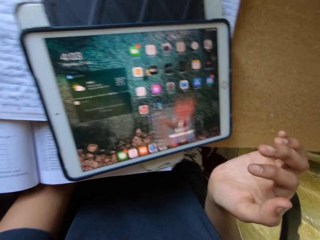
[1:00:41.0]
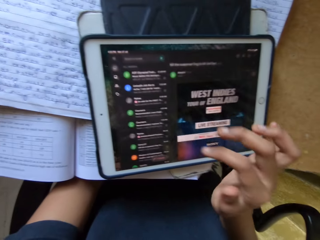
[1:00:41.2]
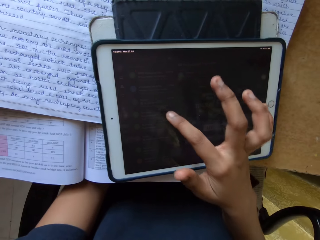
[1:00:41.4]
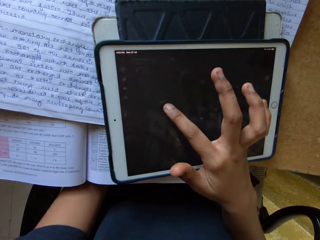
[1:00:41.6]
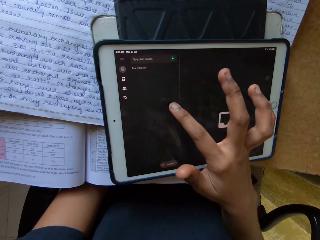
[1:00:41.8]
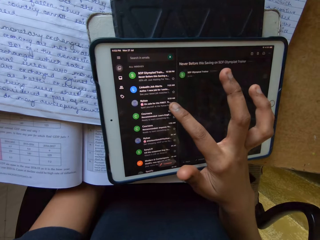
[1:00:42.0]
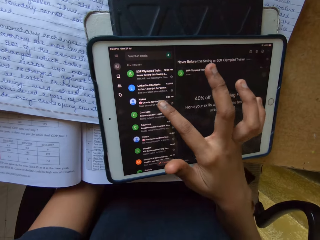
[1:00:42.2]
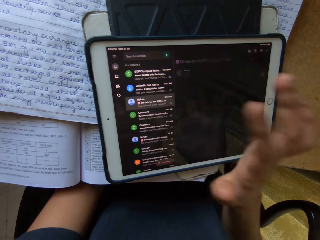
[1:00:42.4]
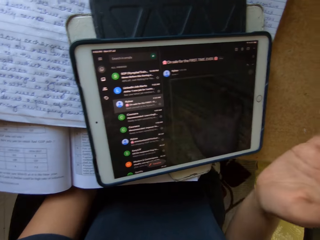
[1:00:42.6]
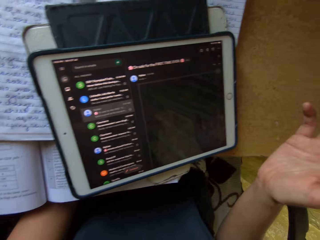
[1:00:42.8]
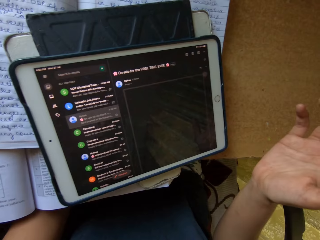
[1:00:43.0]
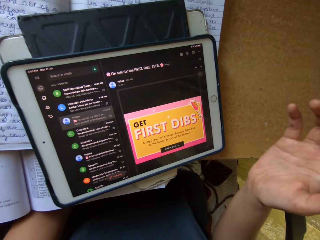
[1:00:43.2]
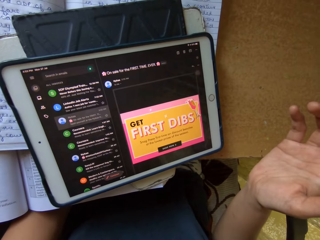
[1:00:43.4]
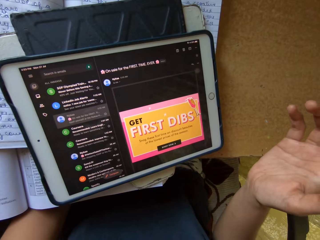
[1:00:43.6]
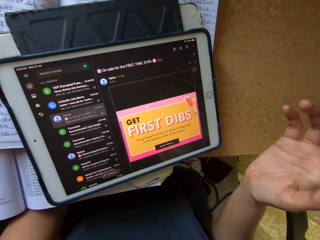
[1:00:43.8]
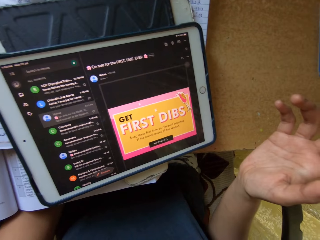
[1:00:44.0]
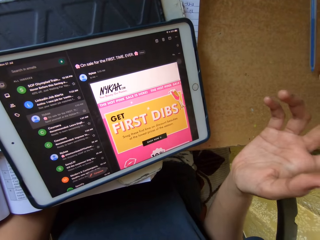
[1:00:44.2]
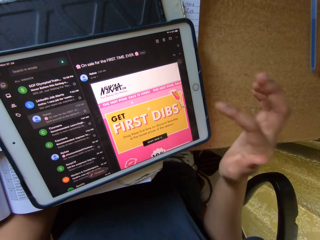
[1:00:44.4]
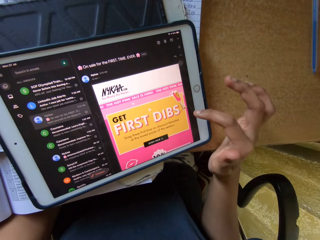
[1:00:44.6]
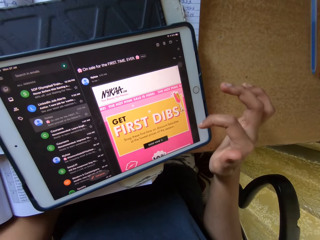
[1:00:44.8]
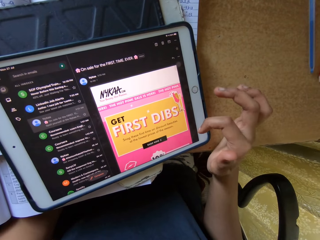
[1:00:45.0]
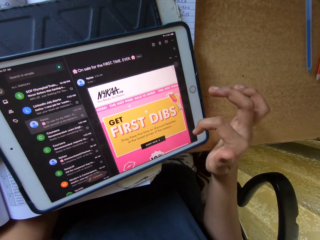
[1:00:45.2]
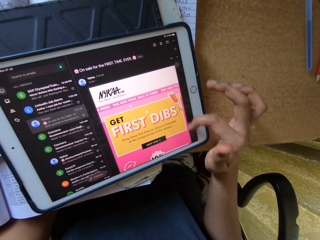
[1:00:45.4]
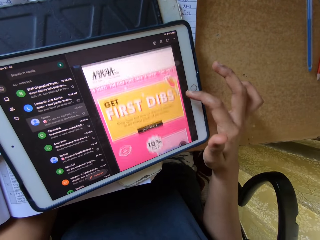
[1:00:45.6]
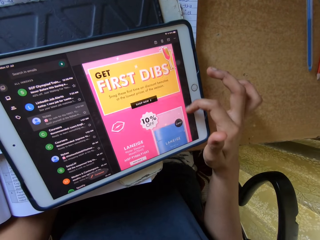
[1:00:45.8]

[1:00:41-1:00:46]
The camera wearer uses a phone.

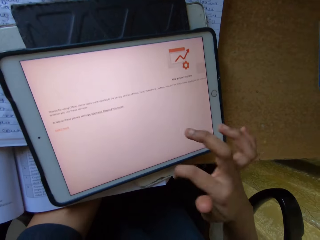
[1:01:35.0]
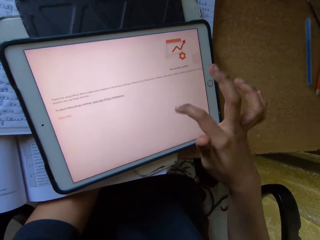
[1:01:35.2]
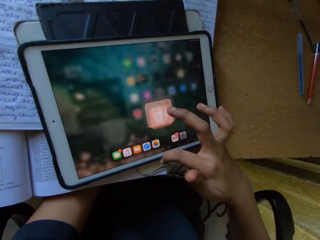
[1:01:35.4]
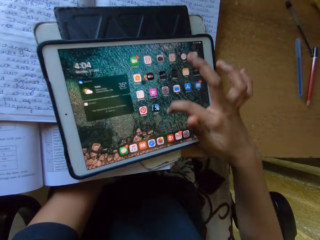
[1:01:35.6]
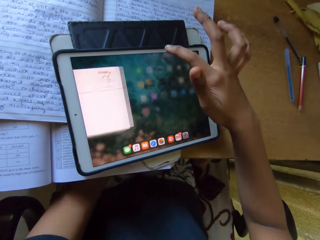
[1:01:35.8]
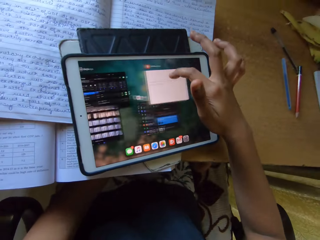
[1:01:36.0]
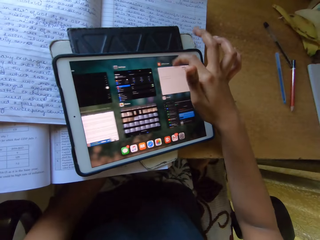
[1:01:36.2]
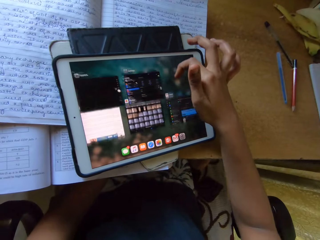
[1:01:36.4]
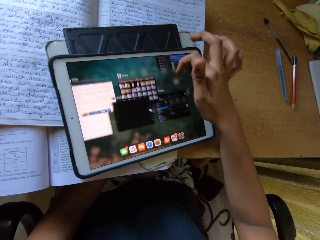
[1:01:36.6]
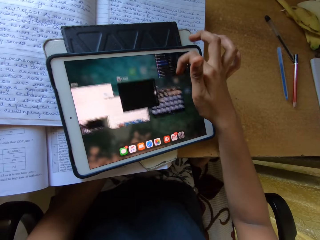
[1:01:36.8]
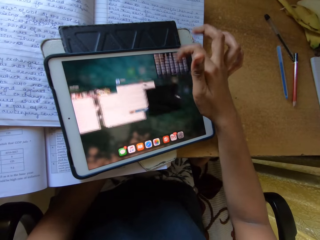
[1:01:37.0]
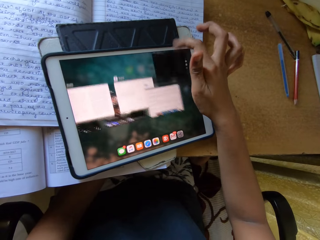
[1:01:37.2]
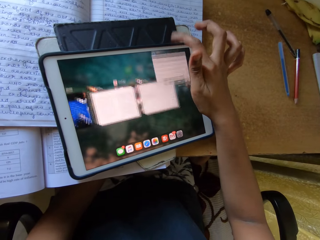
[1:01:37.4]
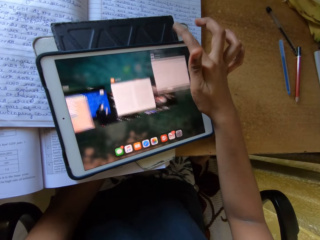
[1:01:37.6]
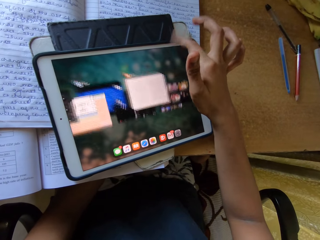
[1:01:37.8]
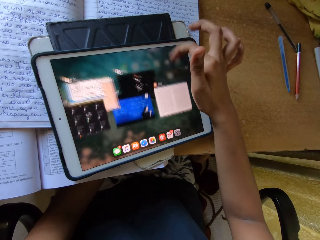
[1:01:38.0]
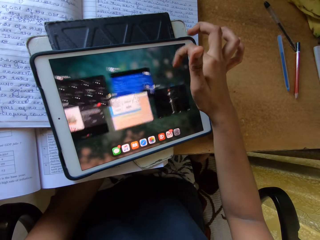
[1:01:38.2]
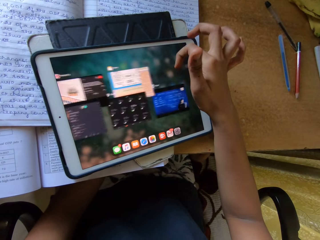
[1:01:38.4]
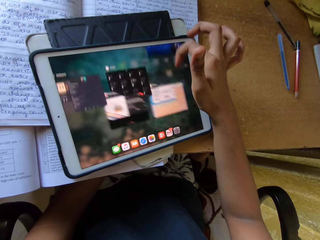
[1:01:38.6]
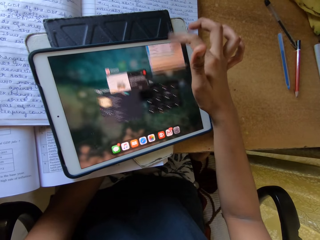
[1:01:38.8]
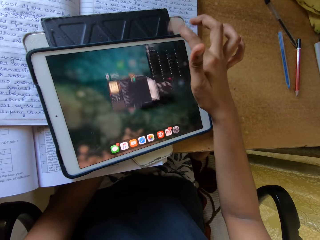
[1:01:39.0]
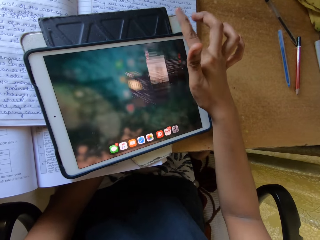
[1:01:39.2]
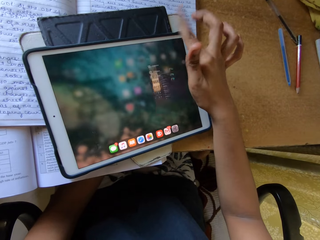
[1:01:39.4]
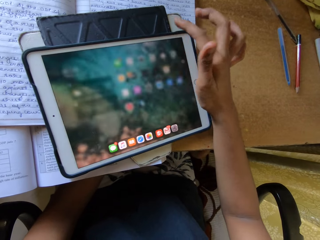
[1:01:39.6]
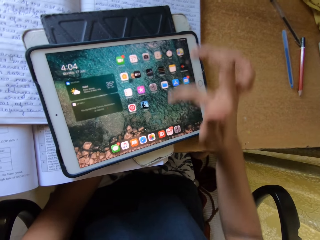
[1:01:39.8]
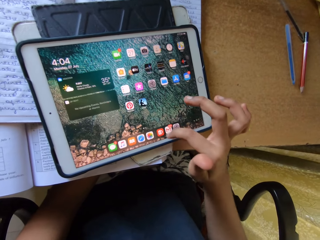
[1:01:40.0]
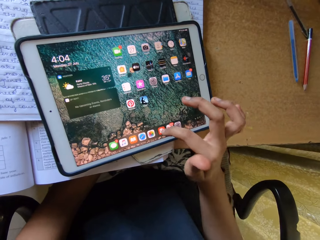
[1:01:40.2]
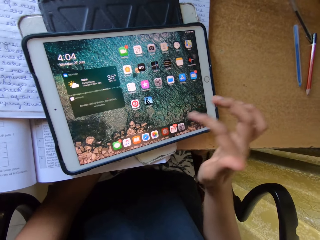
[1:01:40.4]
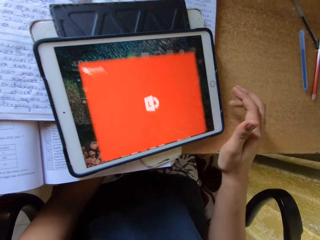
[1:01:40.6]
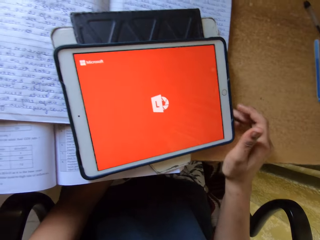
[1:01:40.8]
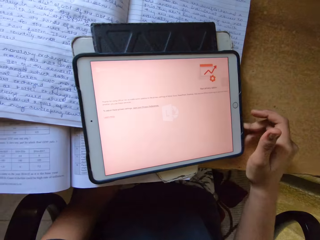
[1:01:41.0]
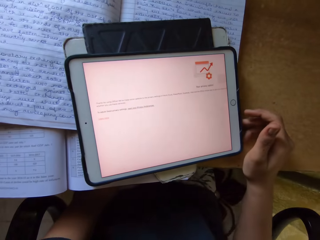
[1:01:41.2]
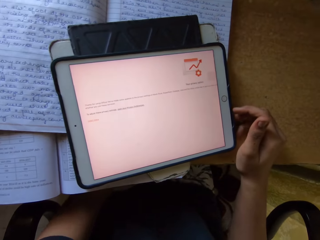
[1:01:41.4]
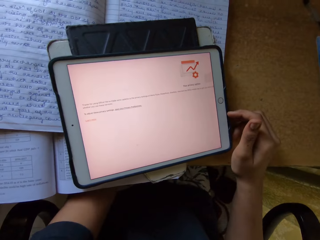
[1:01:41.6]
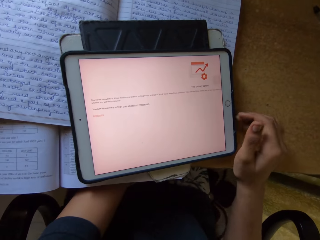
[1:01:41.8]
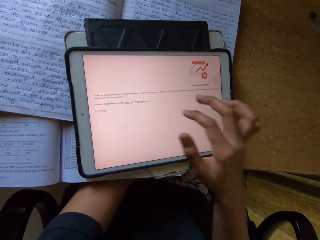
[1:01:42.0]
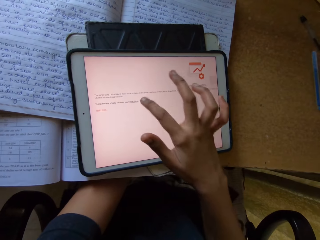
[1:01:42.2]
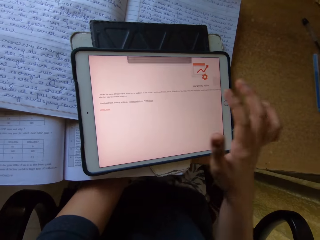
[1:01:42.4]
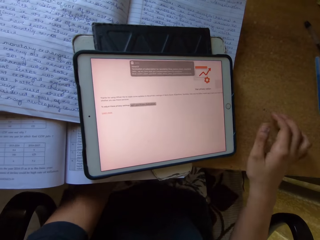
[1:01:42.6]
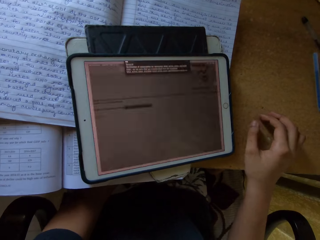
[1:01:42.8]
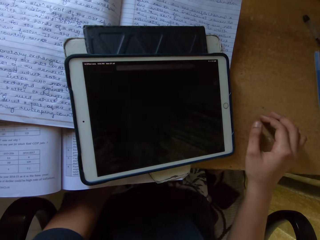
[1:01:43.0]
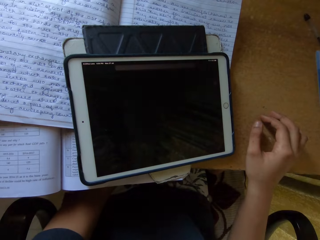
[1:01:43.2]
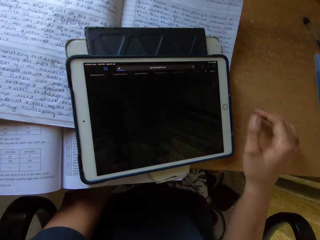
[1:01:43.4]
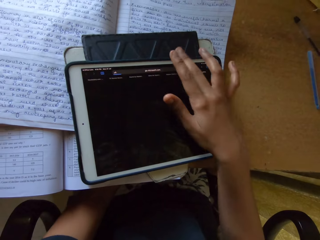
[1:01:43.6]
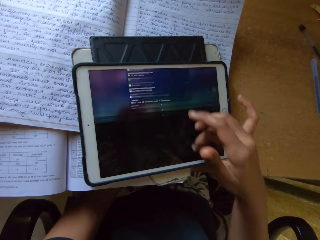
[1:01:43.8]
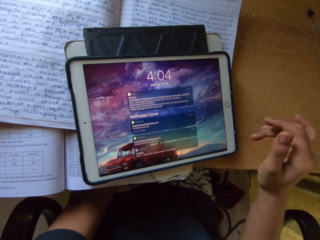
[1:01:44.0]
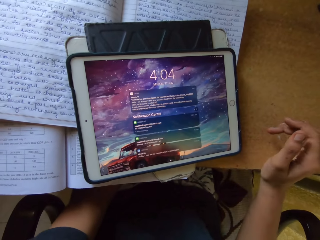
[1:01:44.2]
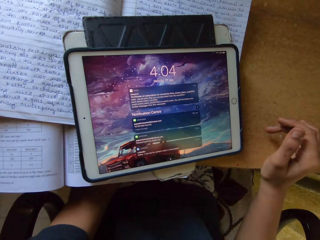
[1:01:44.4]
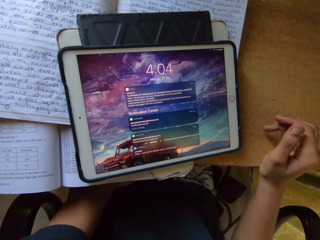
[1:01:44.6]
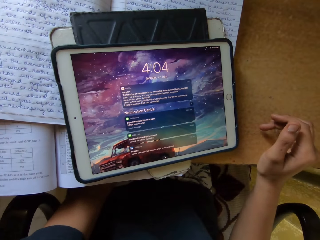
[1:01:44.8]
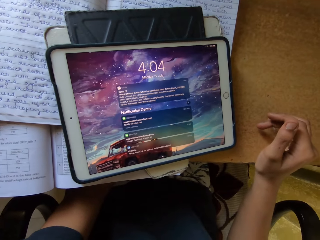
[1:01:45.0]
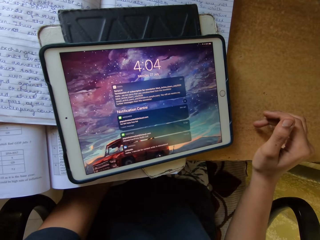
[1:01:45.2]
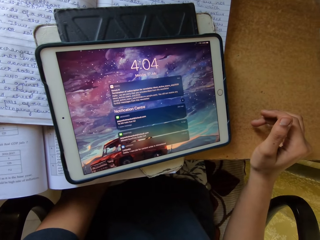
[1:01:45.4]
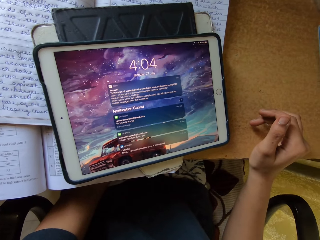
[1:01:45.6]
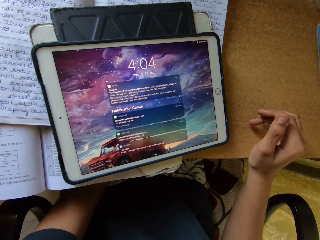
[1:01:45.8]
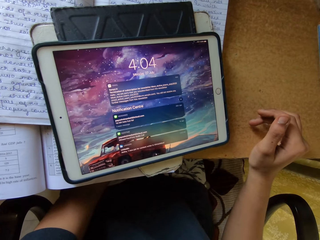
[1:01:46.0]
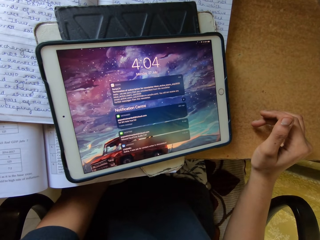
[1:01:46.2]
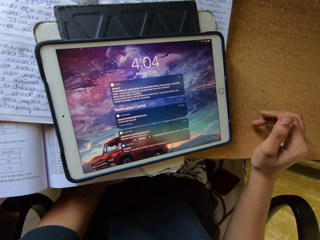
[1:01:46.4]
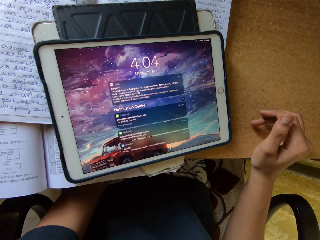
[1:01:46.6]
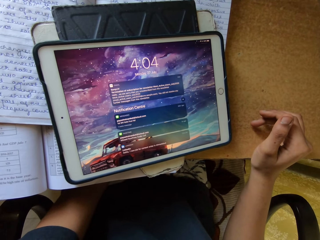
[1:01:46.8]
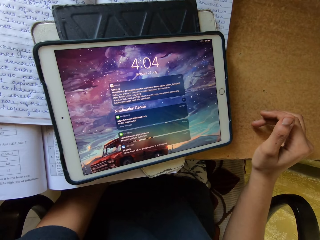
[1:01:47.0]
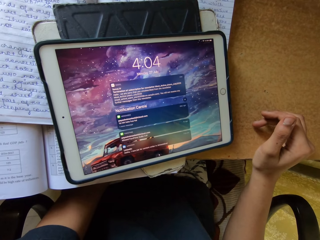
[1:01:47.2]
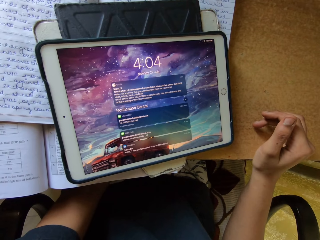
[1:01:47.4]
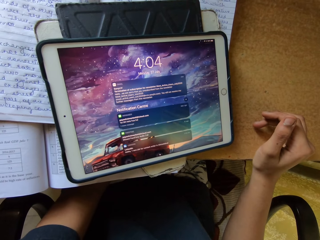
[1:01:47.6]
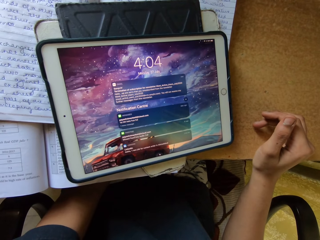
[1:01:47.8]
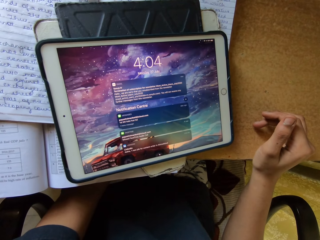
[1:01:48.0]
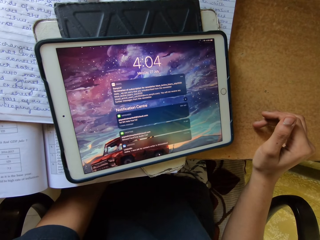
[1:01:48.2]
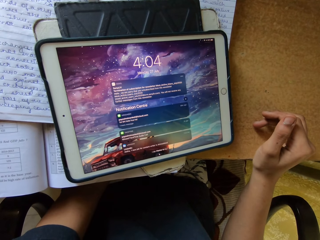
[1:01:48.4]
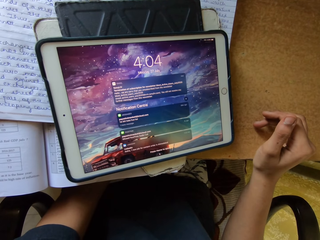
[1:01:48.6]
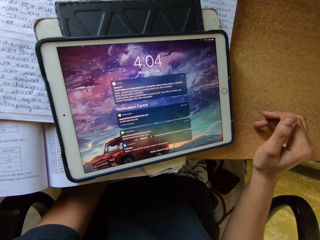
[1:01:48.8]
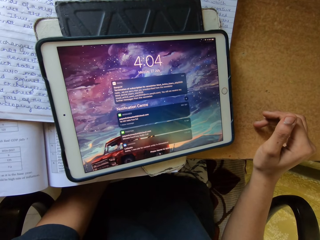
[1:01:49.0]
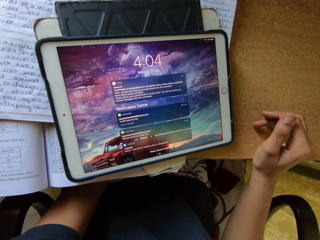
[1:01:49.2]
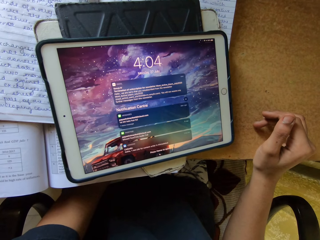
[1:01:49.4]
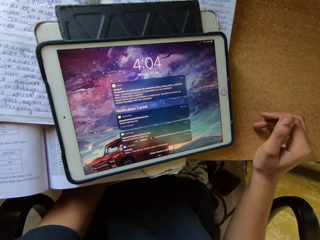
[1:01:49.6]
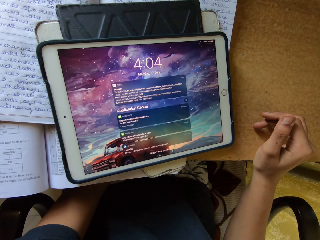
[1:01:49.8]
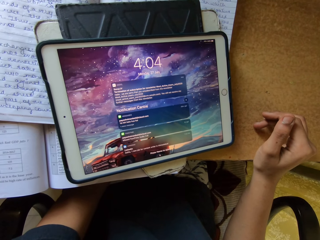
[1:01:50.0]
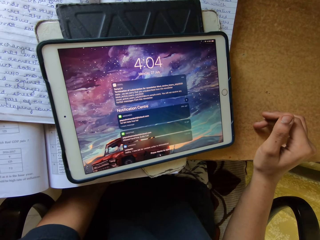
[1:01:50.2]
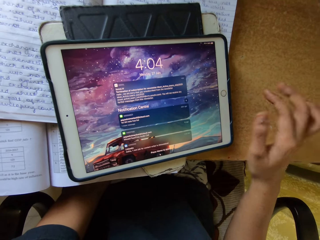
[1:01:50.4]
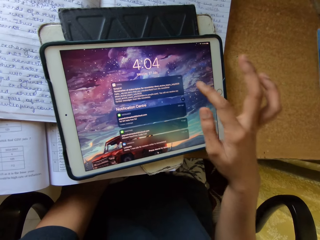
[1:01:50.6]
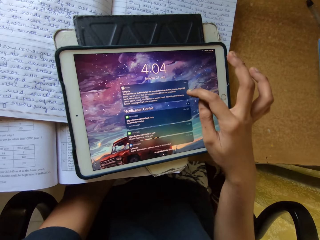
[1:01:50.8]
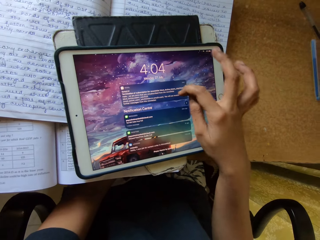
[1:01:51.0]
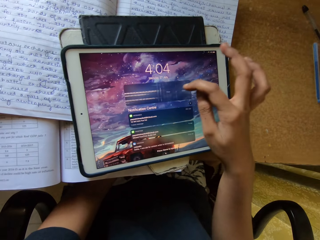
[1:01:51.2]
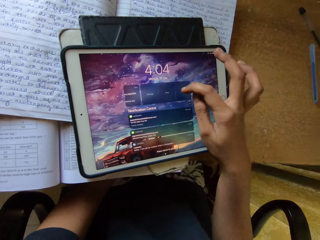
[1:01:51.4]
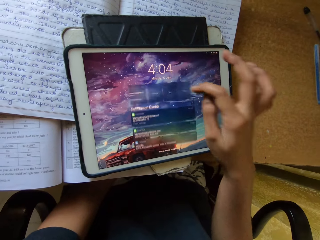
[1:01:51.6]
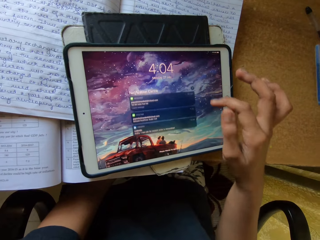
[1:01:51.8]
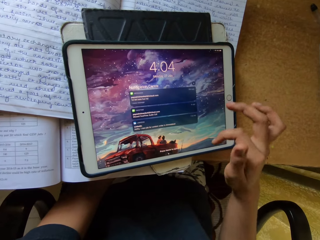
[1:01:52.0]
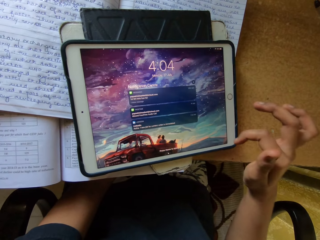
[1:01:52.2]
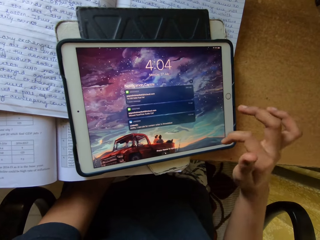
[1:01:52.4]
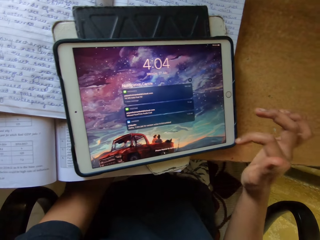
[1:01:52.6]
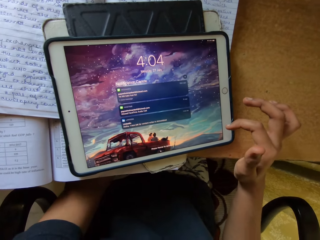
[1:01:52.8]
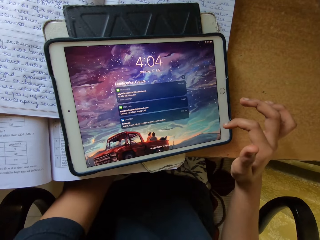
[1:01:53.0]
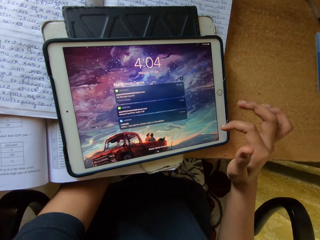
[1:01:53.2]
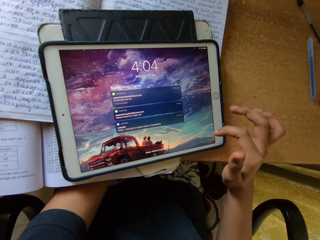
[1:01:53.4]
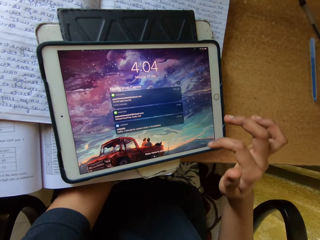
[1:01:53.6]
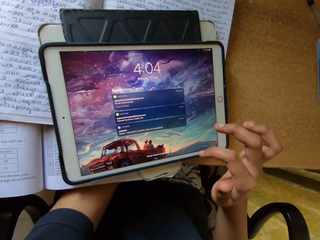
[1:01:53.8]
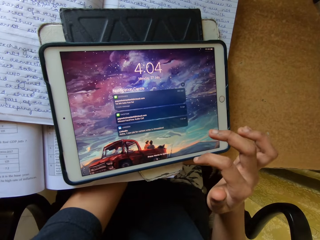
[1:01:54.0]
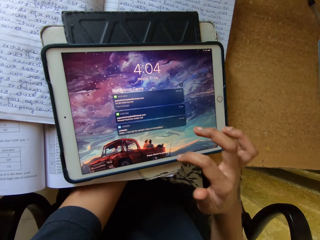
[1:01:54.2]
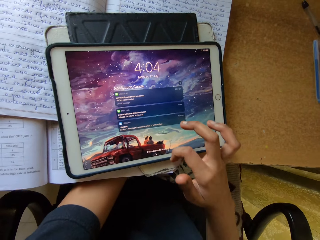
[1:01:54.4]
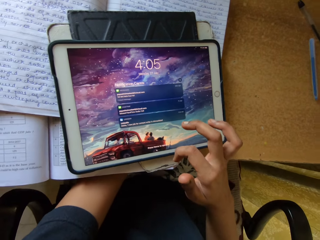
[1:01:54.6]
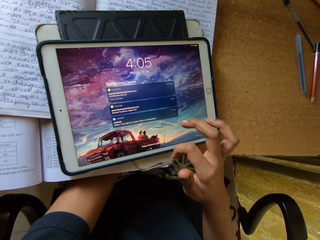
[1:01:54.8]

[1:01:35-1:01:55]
The camera wearer scrolls a phone or tablet. They read the text in the tablet. They operate the tablet on the table.
